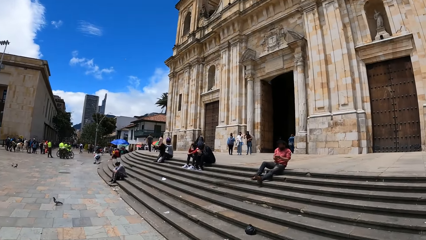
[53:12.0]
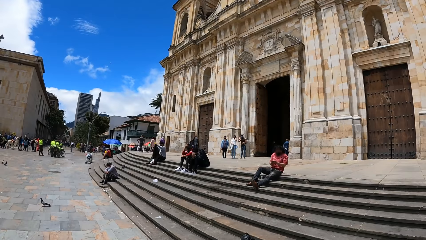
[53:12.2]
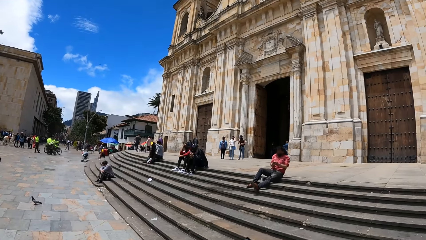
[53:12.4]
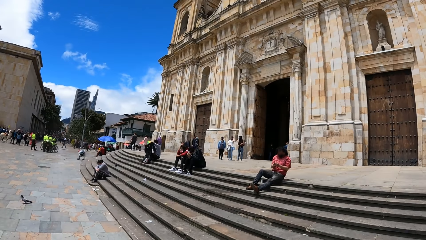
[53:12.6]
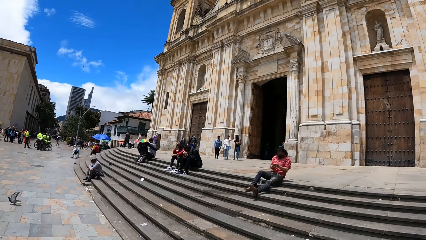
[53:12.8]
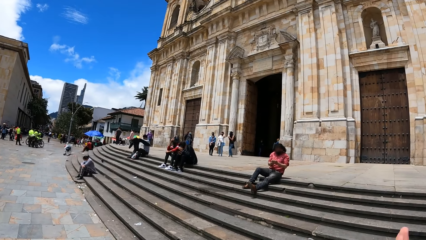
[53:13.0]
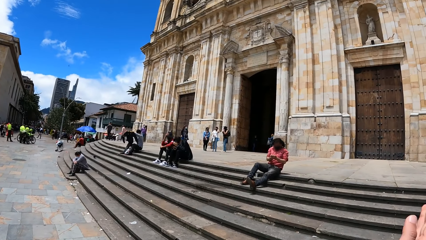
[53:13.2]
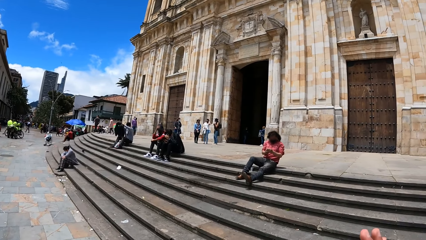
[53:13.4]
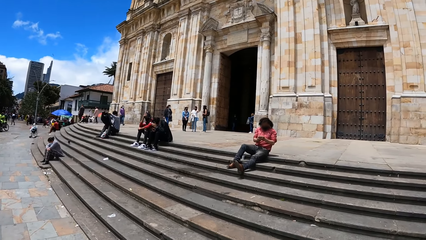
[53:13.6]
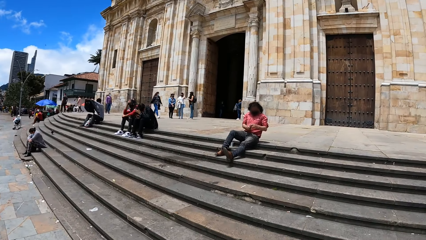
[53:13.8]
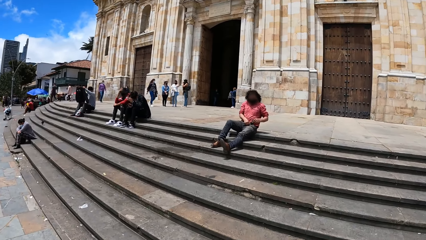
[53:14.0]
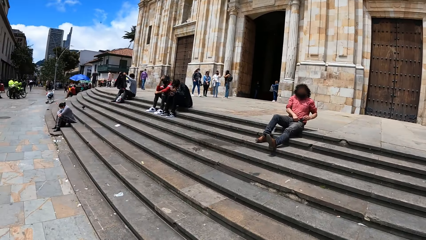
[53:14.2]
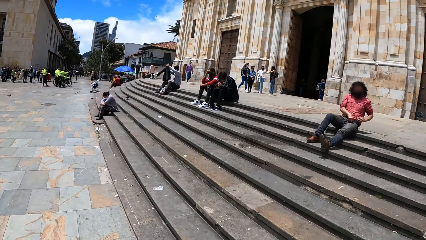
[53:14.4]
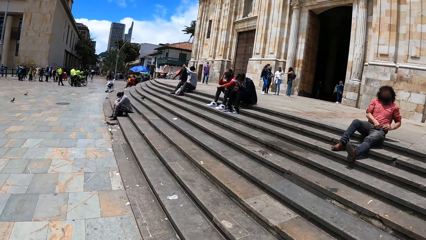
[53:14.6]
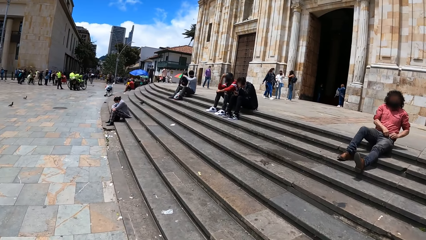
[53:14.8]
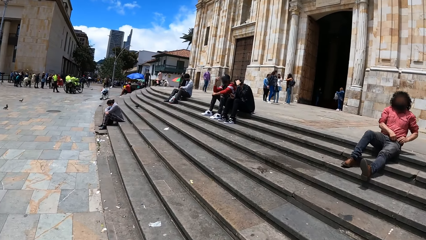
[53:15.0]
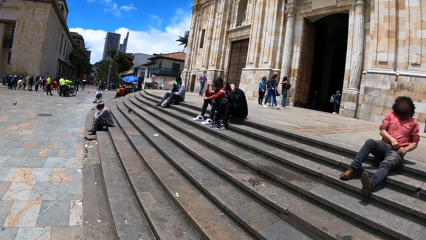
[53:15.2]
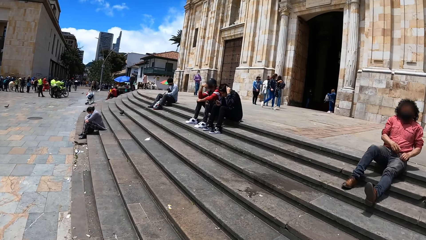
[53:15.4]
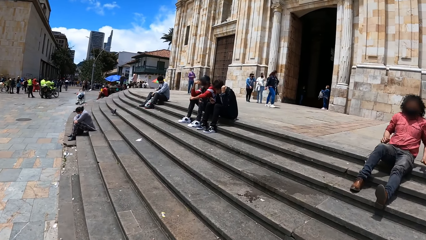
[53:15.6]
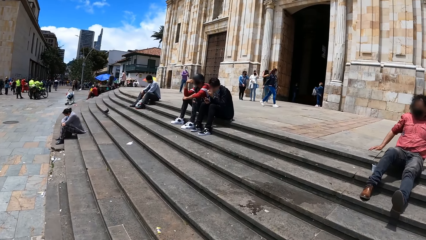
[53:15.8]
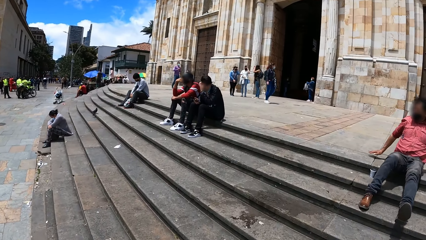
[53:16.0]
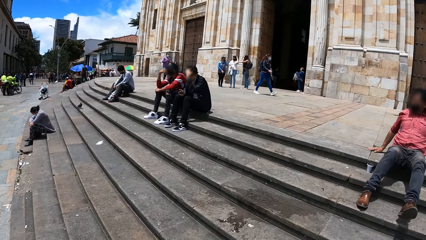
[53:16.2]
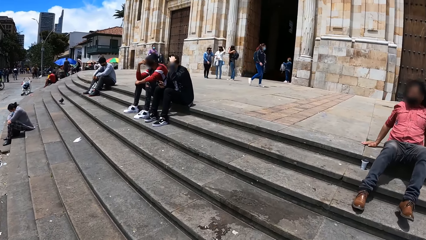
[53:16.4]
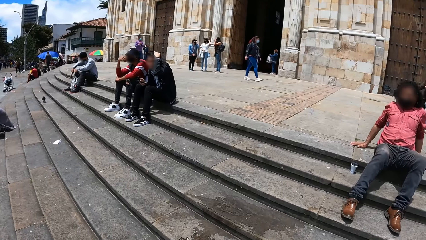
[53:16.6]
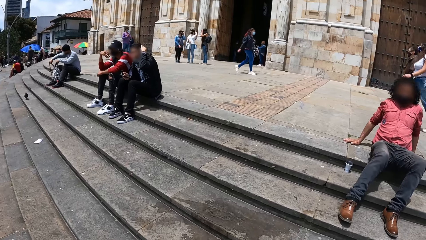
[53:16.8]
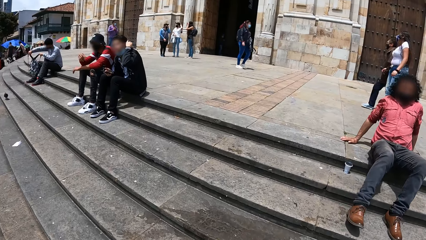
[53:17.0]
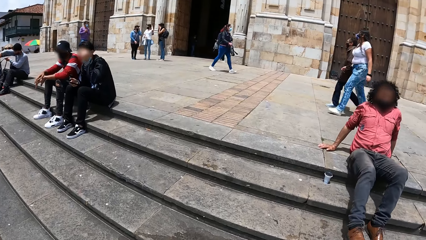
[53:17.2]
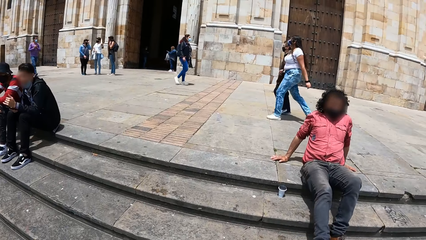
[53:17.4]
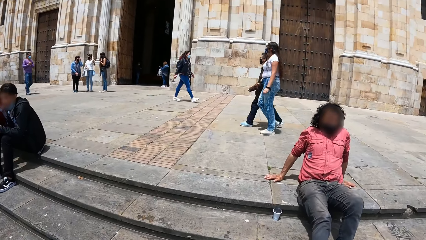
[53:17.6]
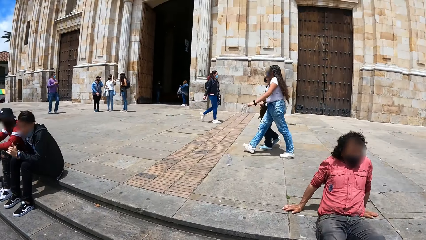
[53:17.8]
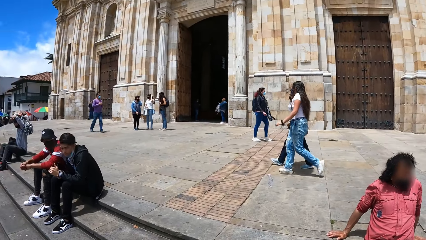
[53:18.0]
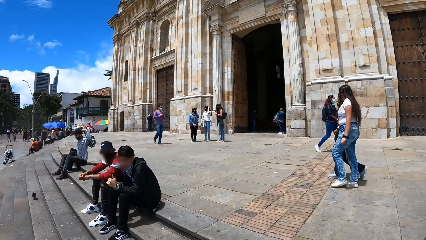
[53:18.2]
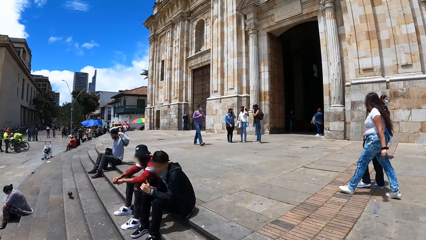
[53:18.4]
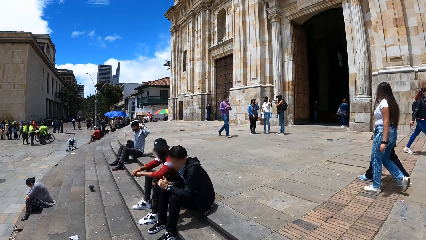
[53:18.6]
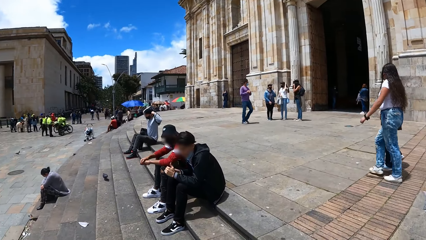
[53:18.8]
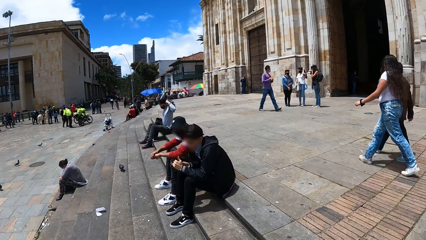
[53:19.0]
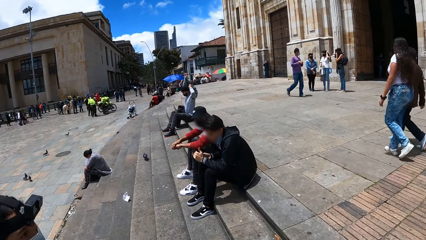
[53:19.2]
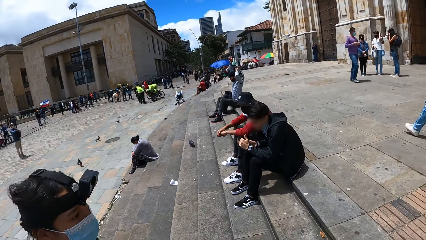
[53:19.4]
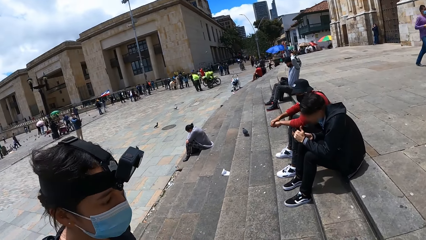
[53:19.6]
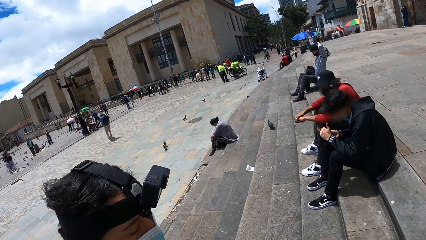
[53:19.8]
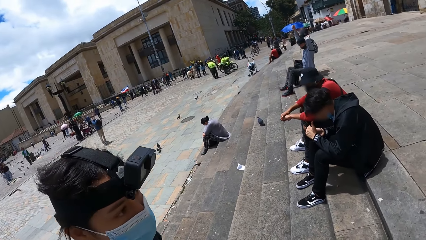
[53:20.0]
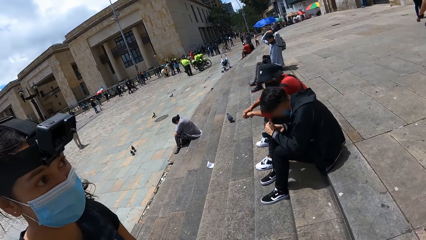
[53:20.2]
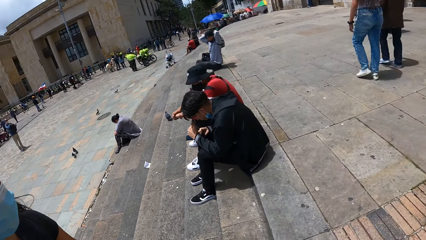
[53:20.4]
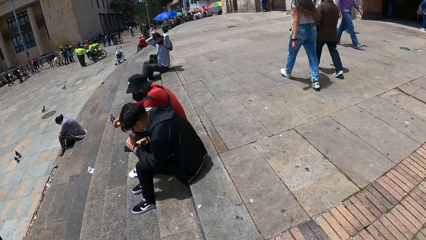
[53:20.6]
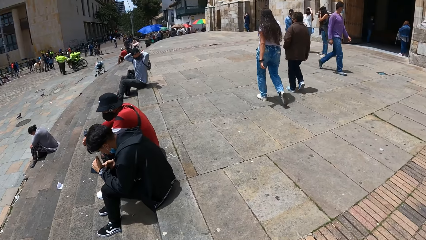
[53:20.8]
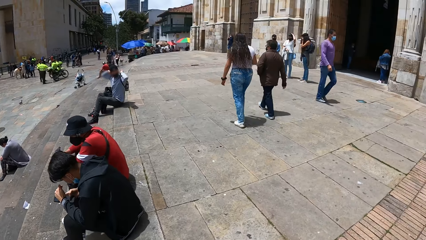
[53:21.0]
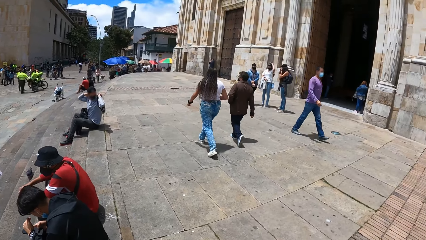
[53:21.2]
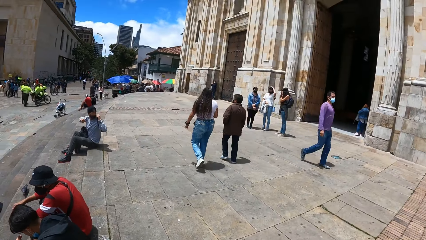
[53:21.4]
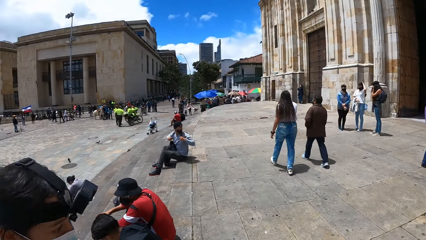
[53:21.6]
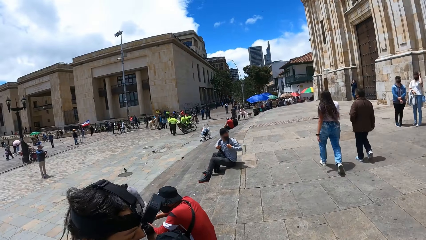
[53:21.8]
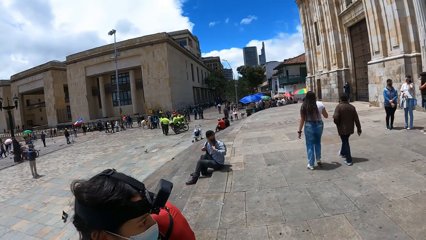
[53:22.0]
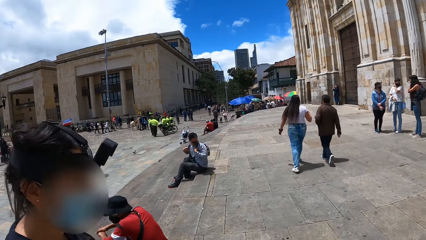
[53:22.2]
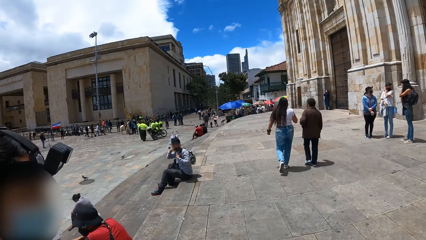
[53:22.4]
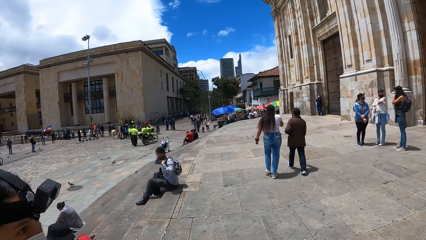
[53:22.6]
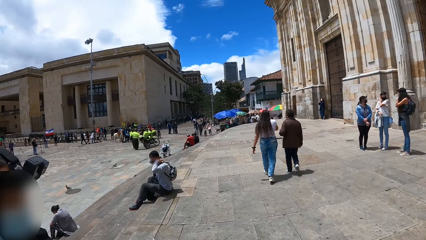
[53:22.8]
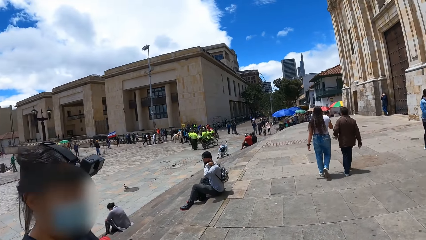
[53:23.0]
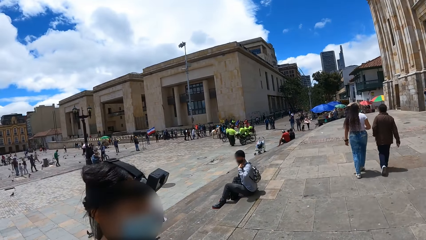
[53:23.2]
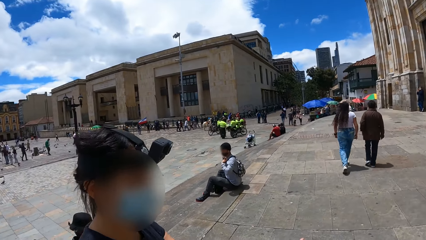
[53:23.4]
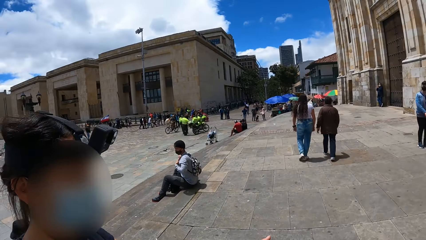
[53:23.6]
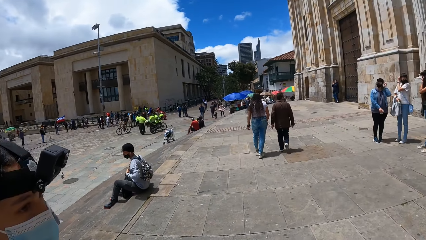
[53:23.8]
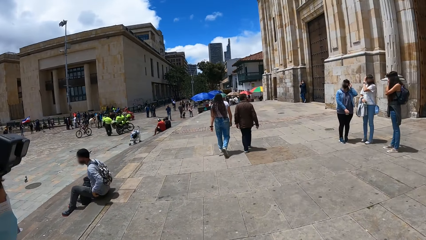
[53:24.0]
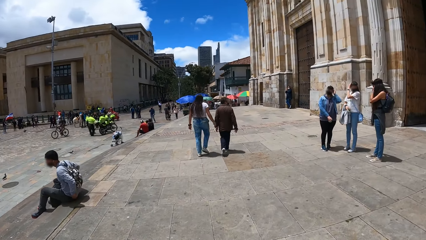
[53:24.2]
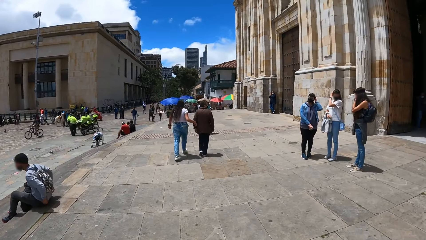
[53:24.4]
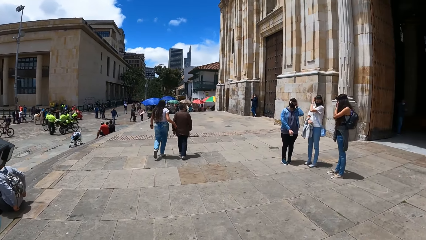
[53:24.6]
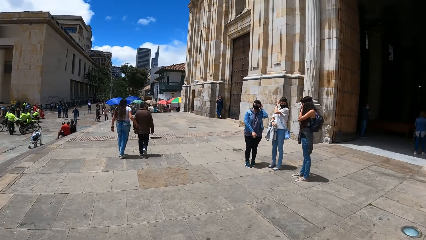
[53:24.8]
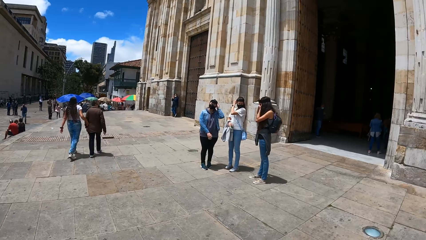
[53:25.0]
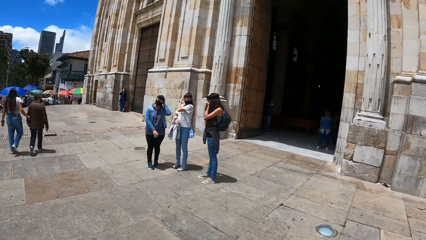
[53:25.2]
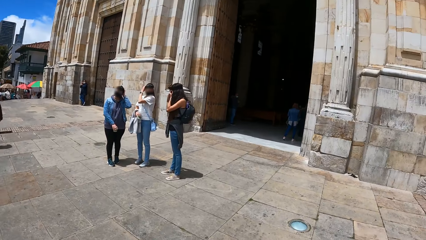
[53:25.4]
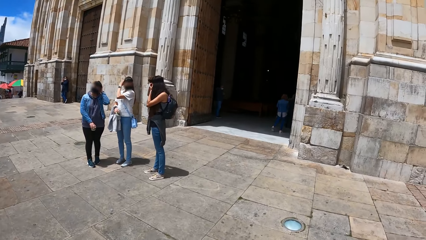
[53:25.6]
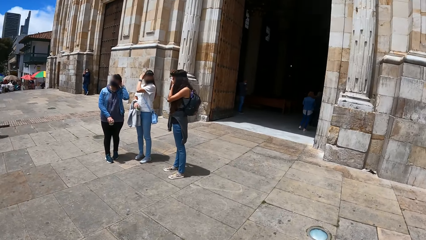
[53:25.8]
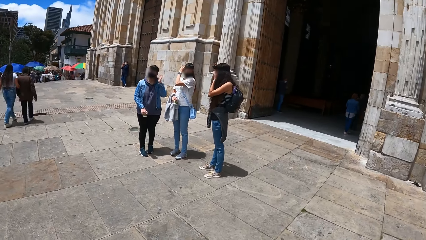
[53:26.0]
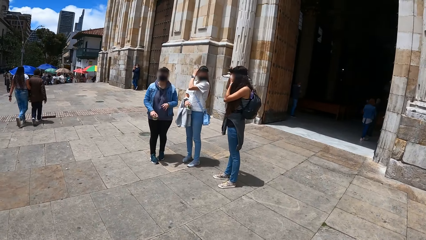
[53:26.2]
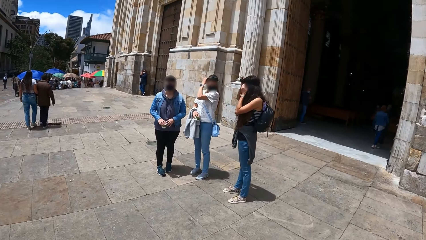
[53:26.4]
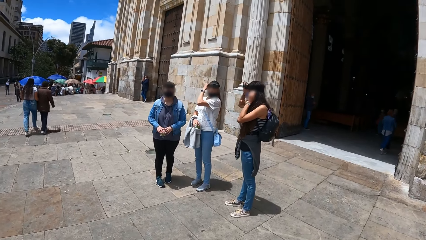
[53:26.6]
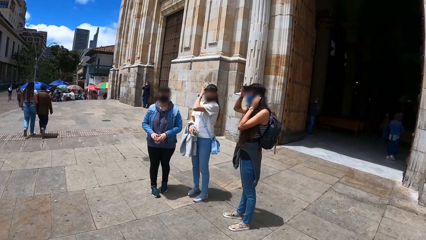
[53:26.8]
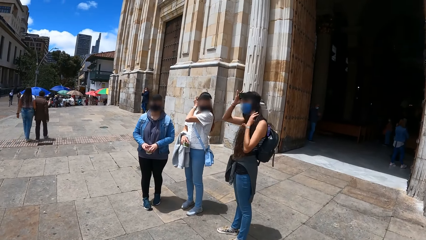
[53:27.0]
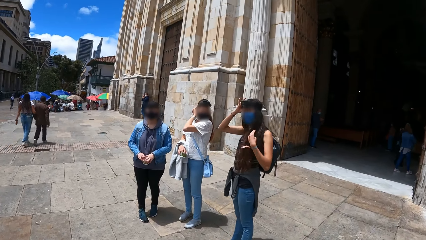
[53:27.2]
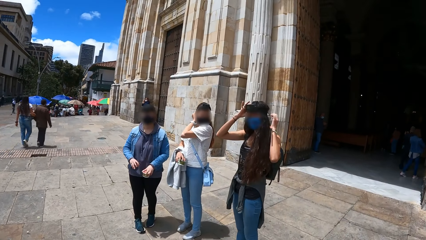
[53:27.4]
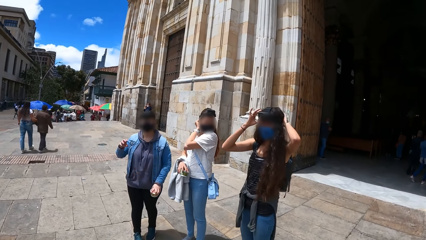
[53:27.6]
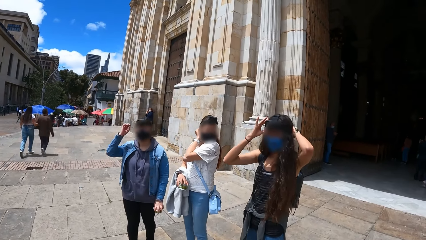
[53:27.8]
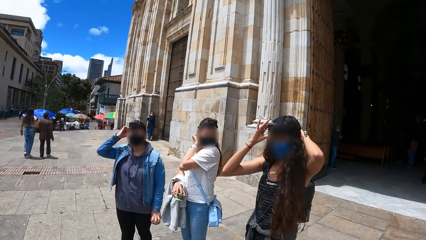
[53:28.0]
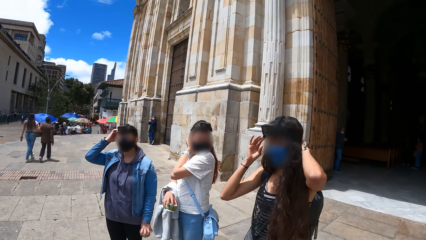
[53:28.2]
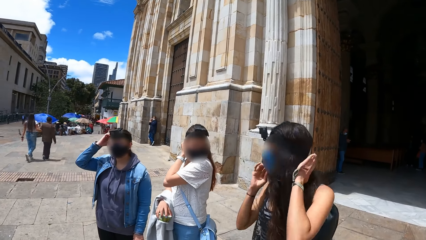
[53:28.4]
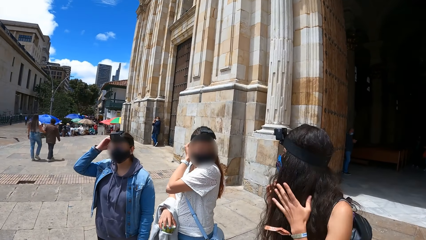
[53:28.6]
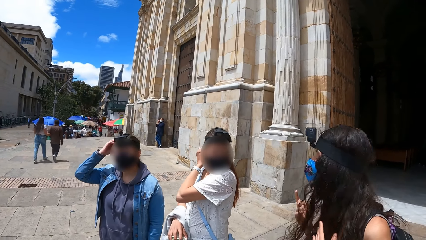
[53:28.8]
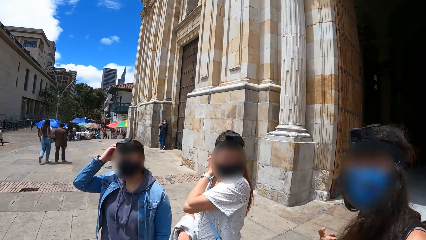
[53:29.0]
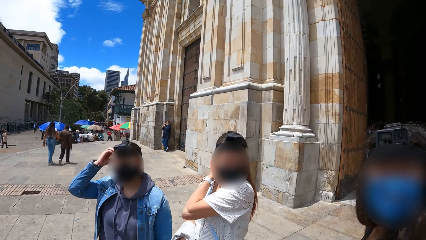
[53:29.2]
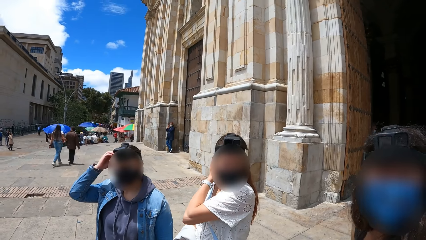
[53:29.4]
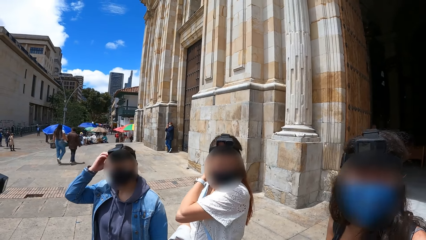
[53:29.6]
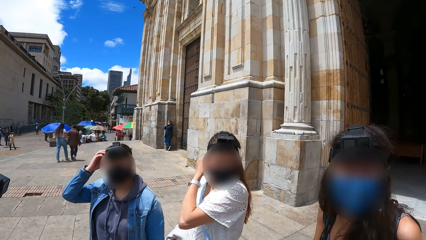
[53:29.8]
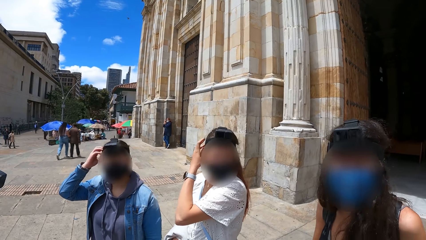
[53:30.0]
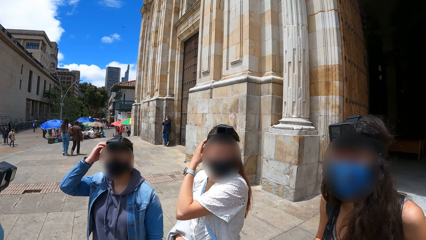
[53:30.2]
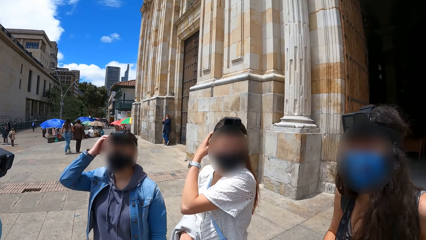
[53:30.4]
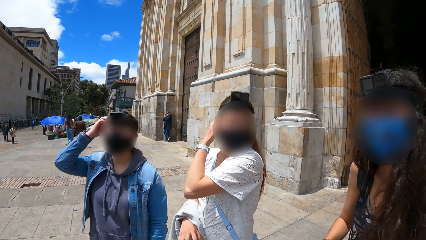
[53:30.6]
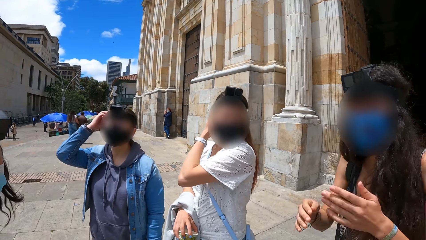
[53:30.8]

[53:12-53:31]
The camera wearer climbs through a staircase with a woman. Another woman touches her head with her left hand. The camera wearer walks through a walkway with the first woman. The second woman adjusts a head camera on her head with her left hand. A third woman adjusts a head camera on her head with her left hand. A fourth woman touches her face with her left hand. The third woman passes a cup of ice cream in her hand to her left hand. The fourth woman adjusts her hair with her left hand and adjusts a head camera on her head with both hands. The camera wearer interacts with a group of people. The third woman adjusts the head camera on her head with her right hand. The fourth woman touches her hair with both hands.
